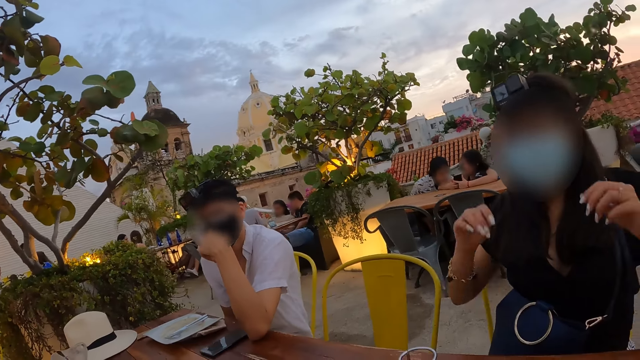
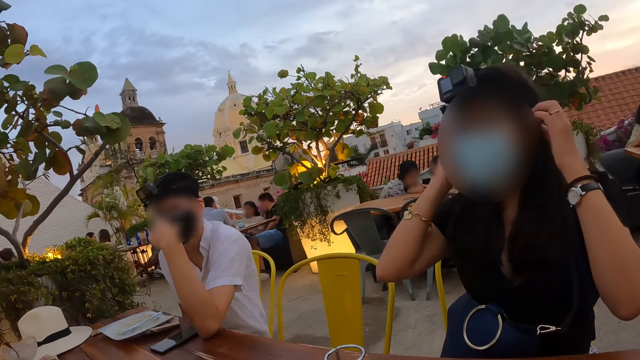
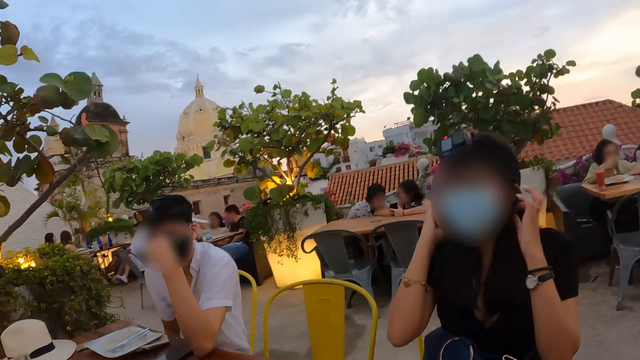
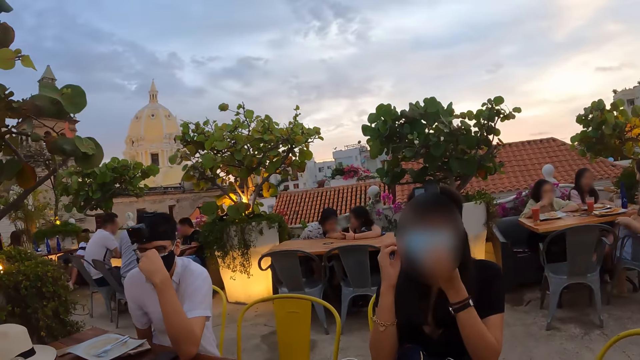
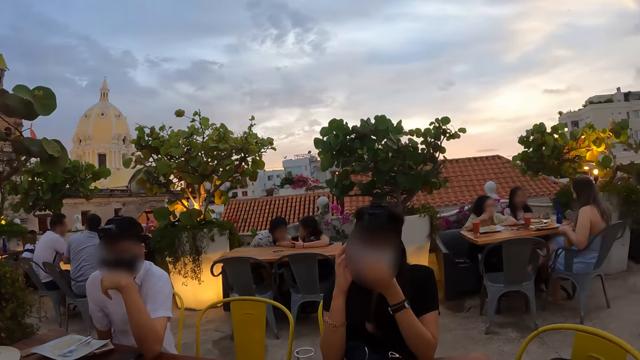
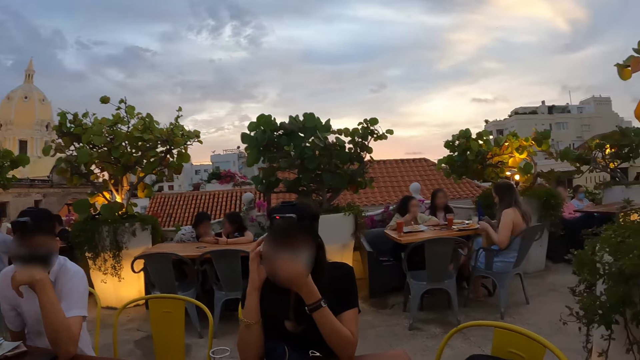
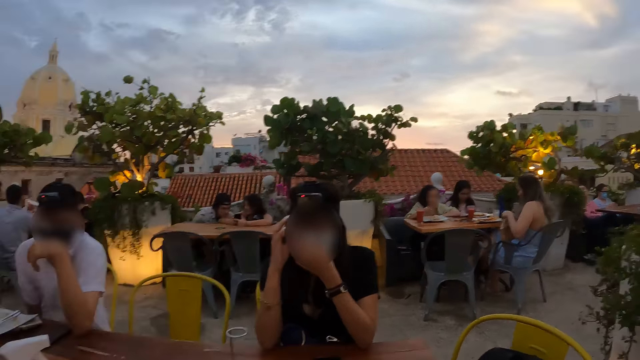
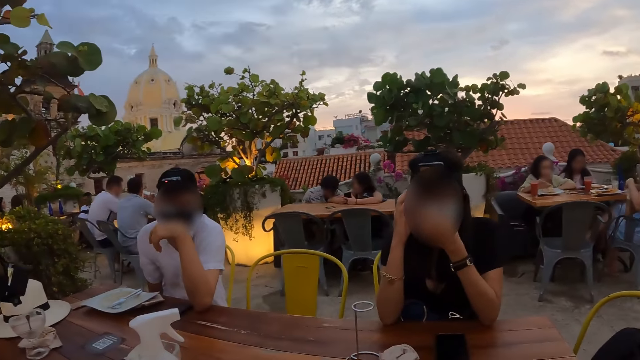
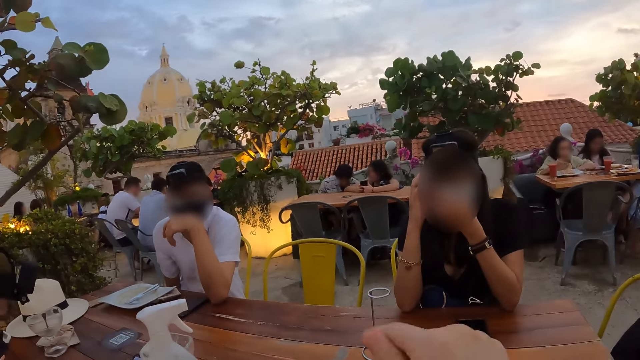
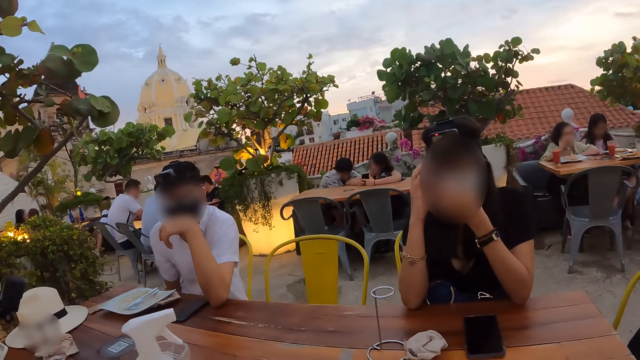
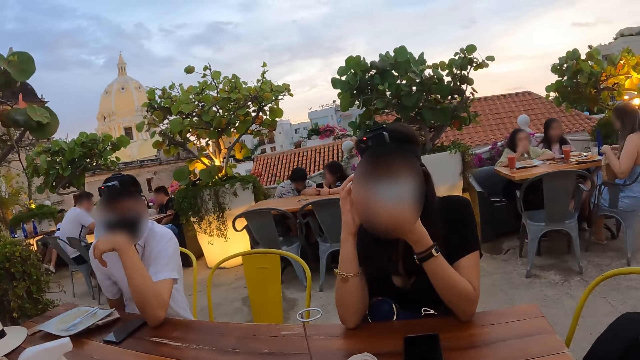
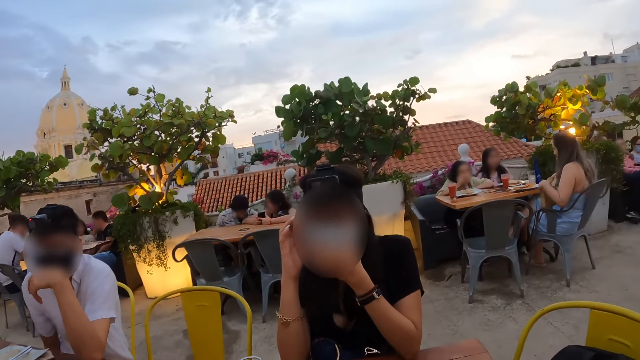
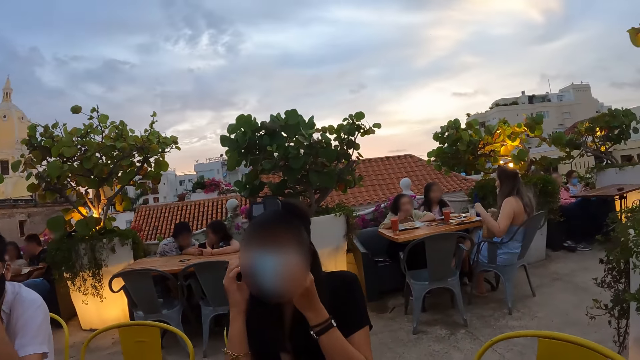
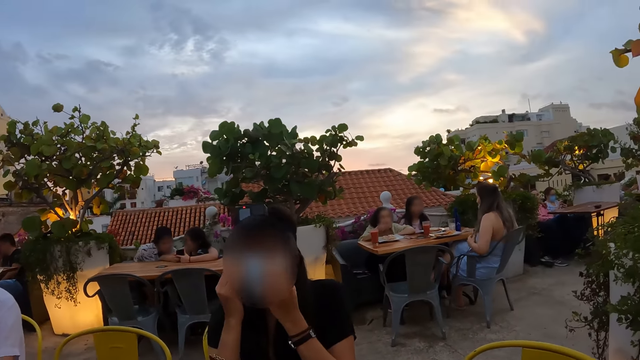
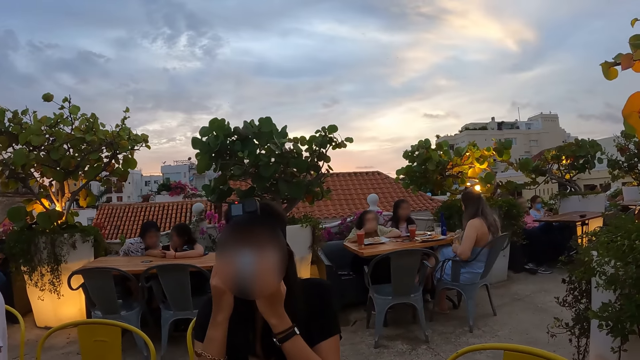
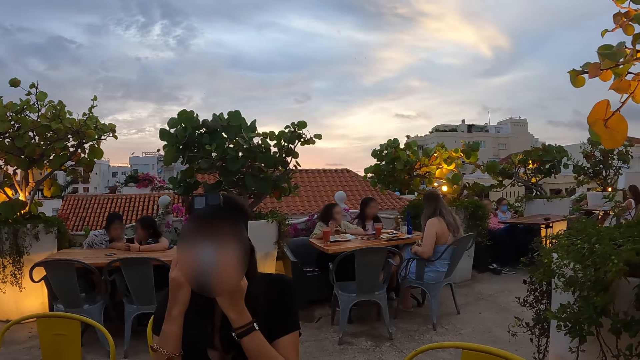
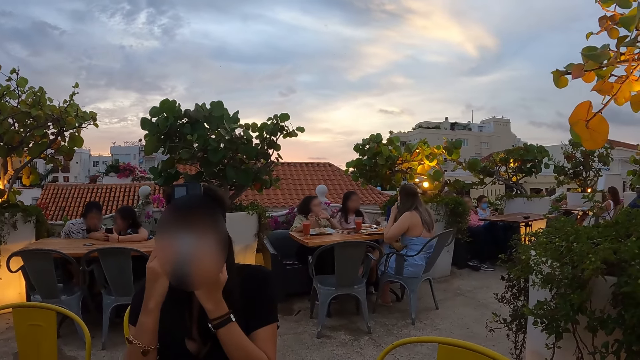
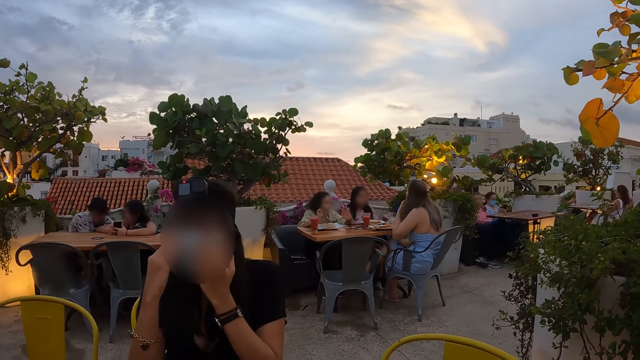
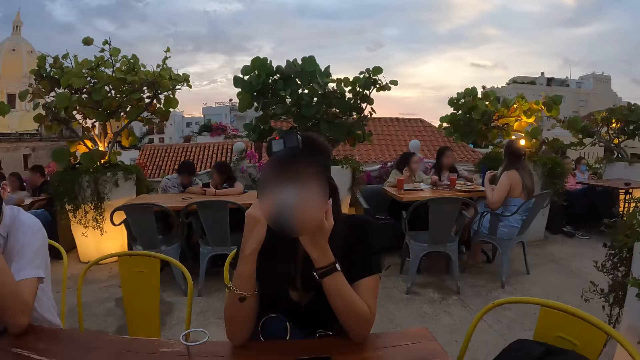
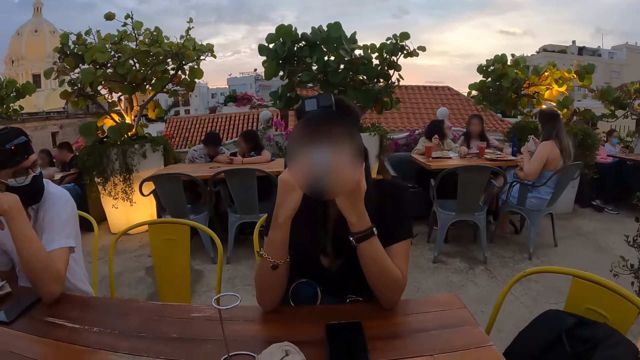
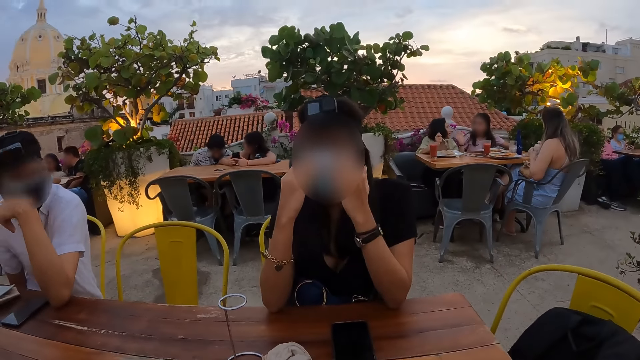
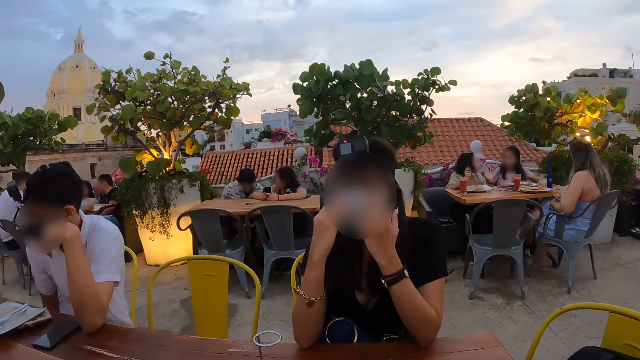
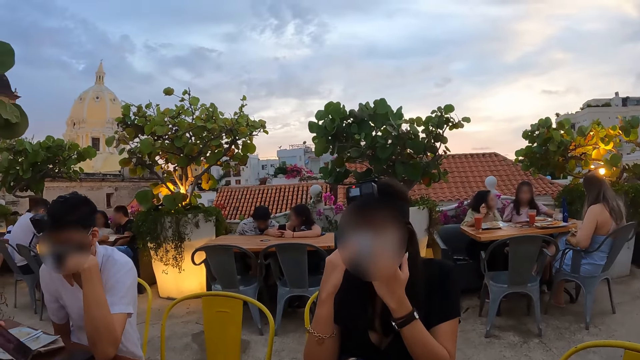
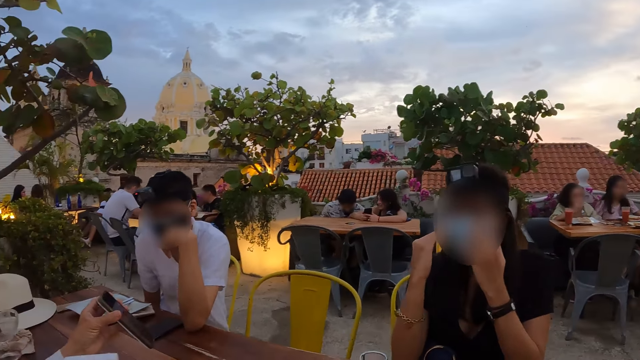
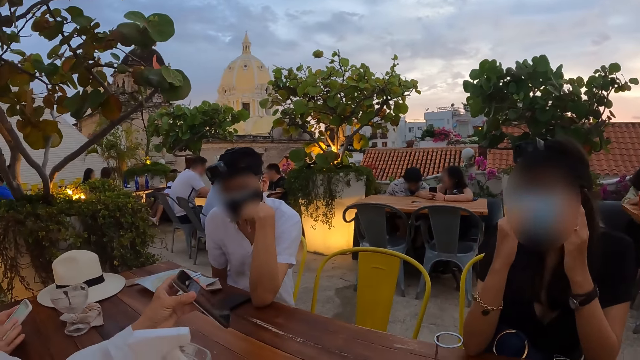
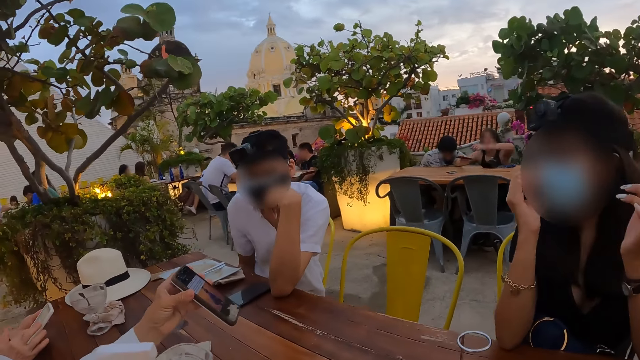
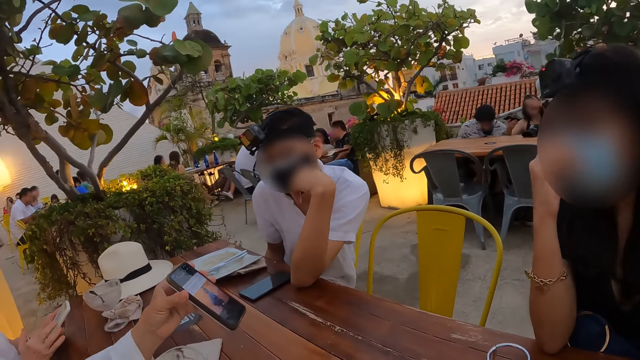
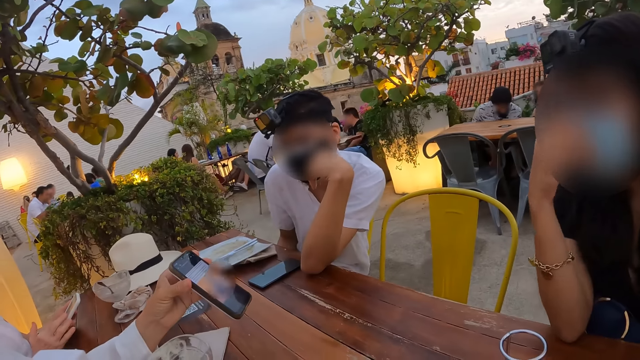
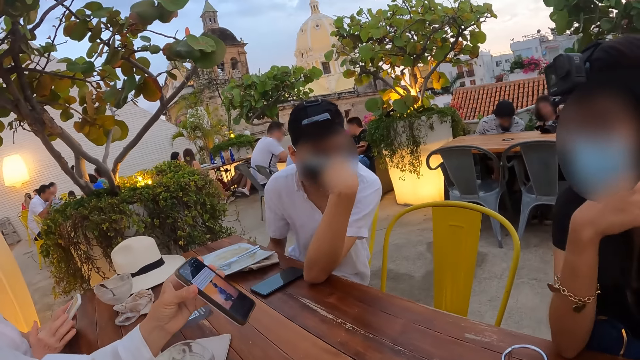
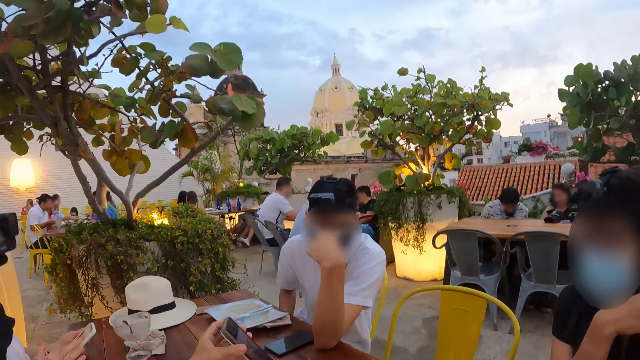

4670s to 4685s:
A woman adjusts a facemask on her face with both hands. Another woman adjusts the camera. A third woman drops the phone in her right hand in the bag in her left hand. The second woman holds the mask with both hands. The camera wearer looks around the restaurant. A fourth woman interacts with the camera wearer and the first woman with a phone in her left hand.

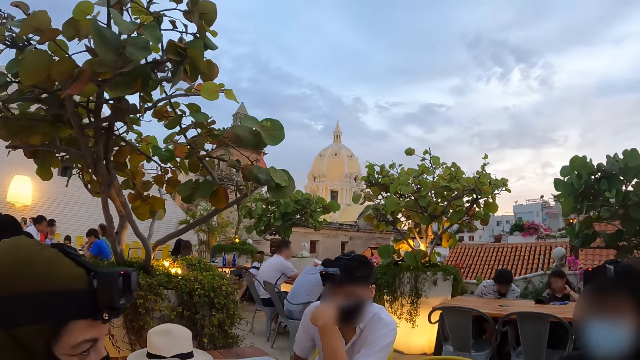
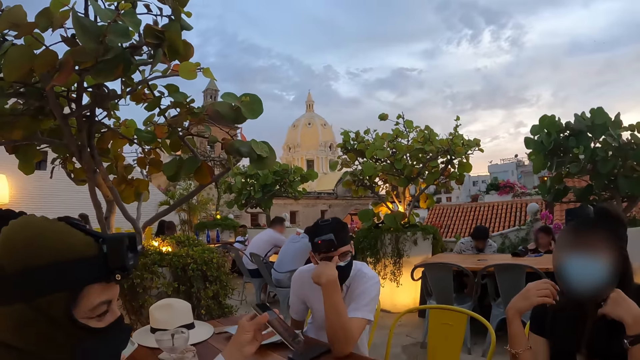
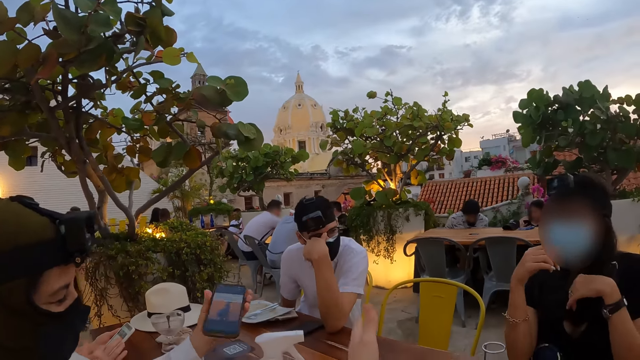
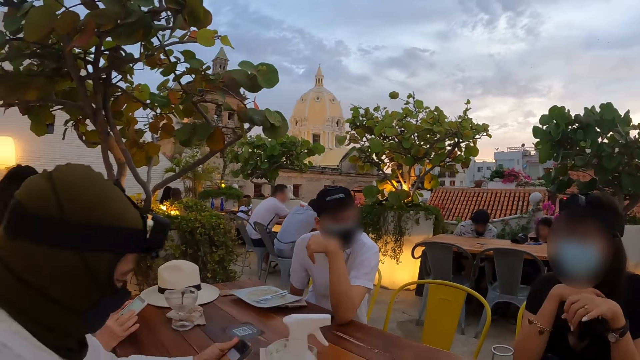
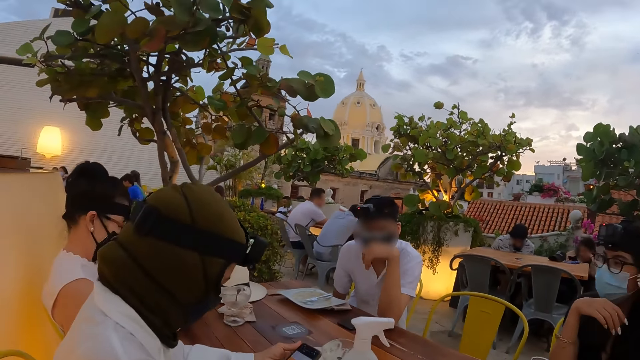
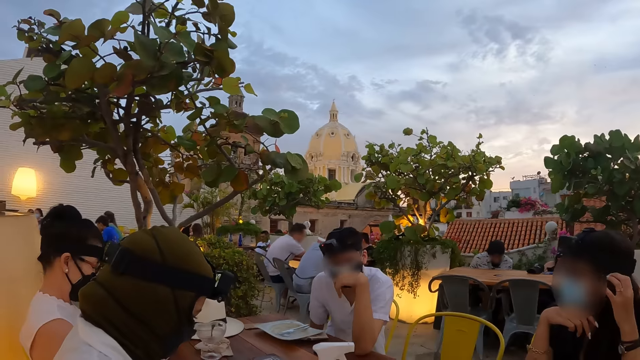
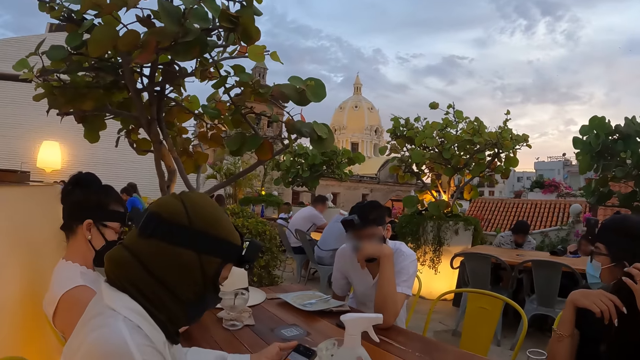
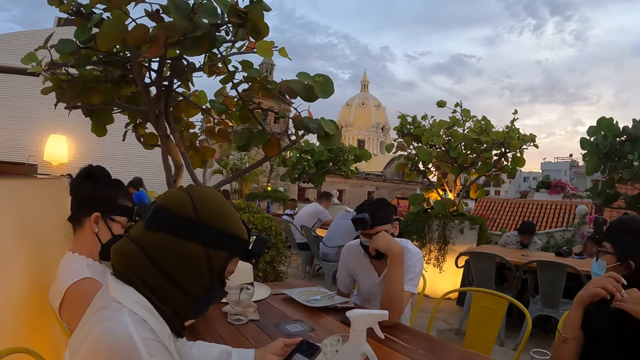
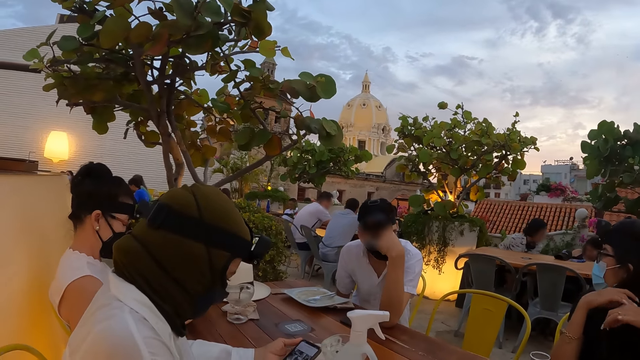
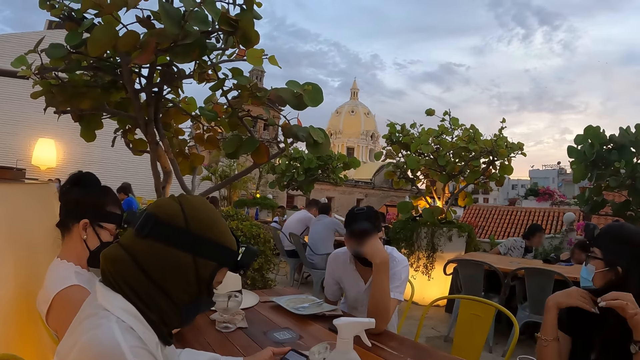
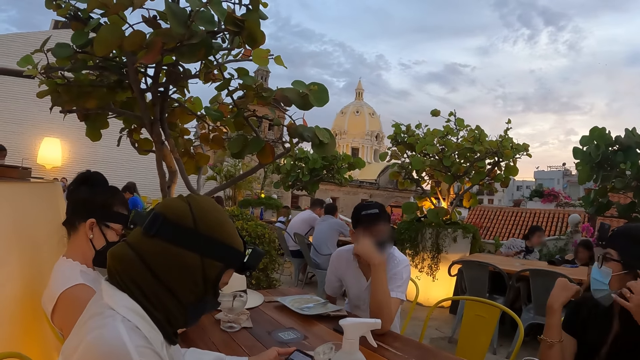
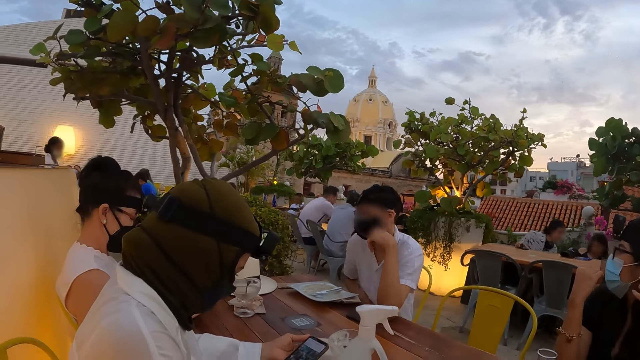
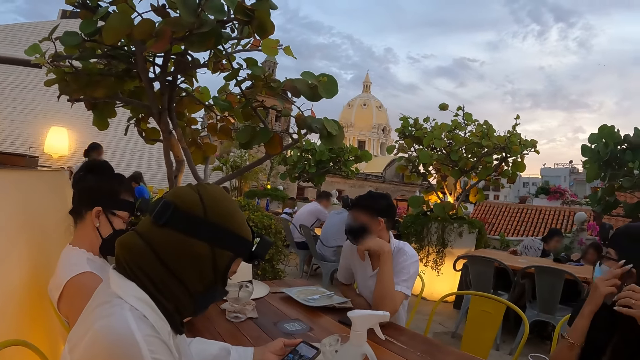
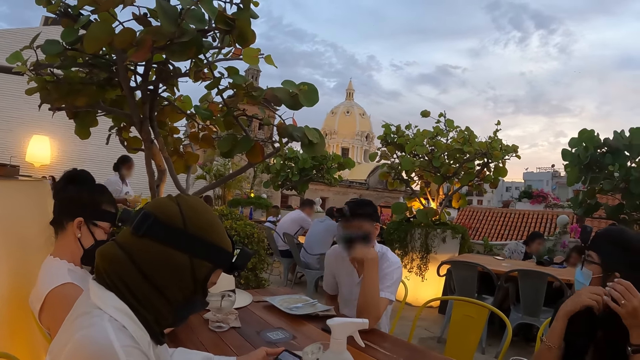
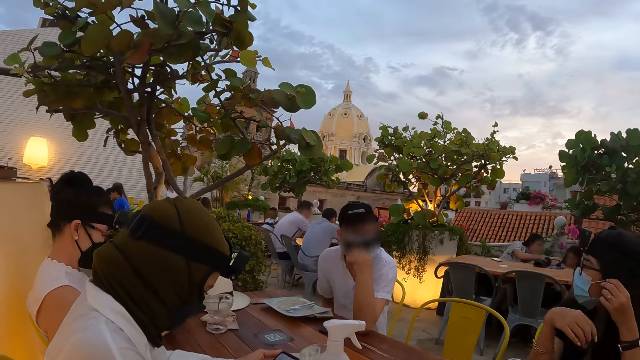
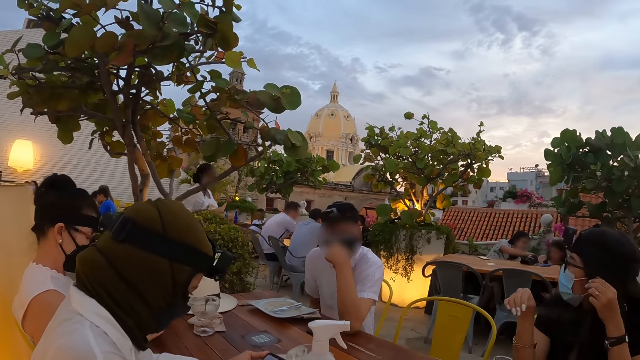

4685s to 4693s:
A woman operates the phone with both hands. Another woman fiddles with the rope of a pair of glasses with both hands.
